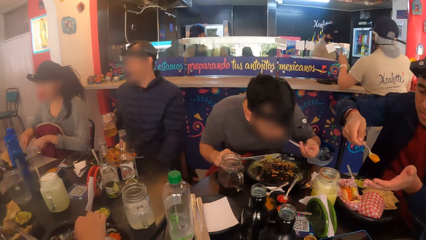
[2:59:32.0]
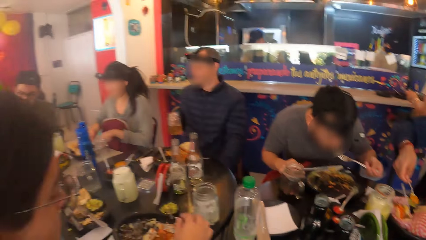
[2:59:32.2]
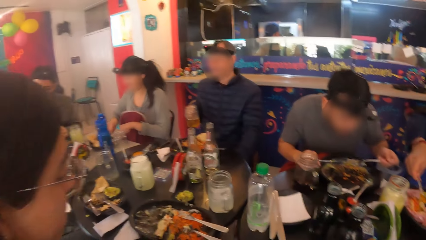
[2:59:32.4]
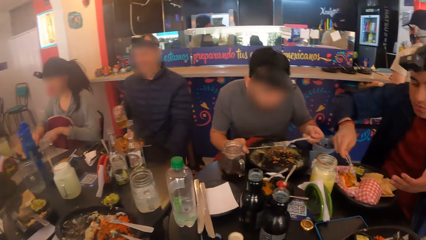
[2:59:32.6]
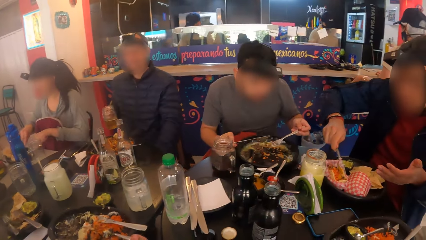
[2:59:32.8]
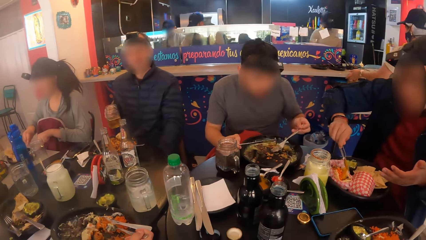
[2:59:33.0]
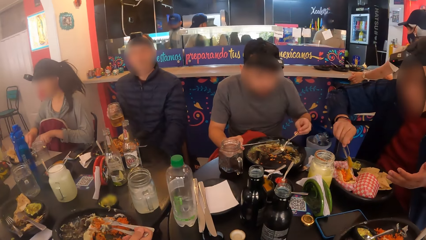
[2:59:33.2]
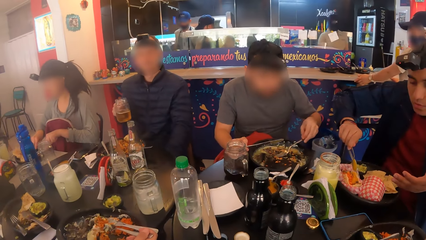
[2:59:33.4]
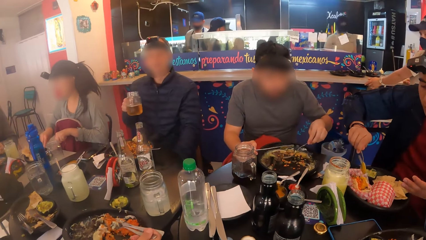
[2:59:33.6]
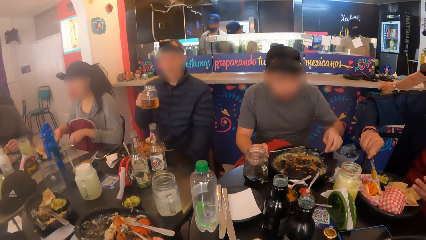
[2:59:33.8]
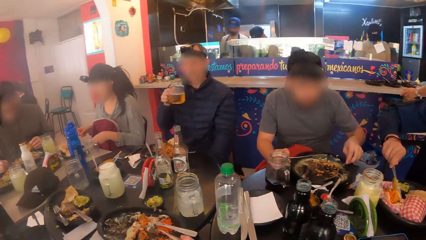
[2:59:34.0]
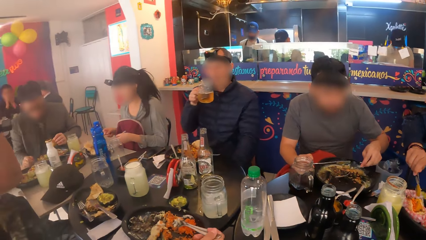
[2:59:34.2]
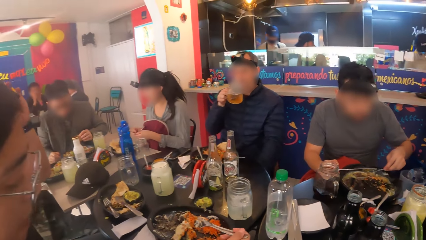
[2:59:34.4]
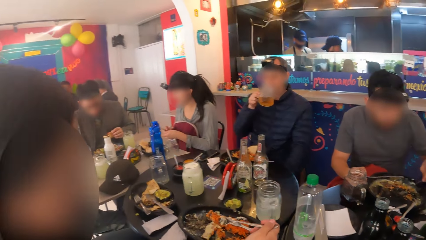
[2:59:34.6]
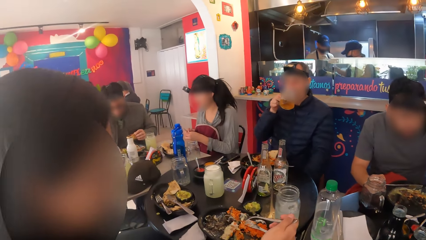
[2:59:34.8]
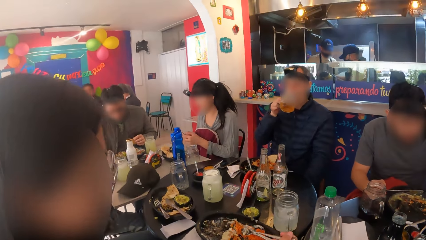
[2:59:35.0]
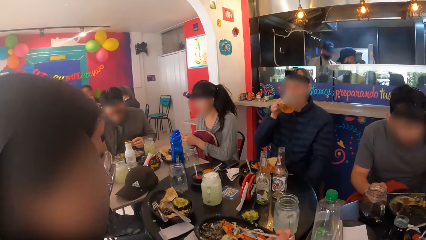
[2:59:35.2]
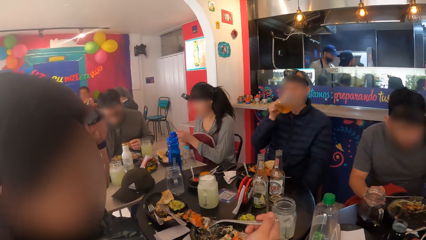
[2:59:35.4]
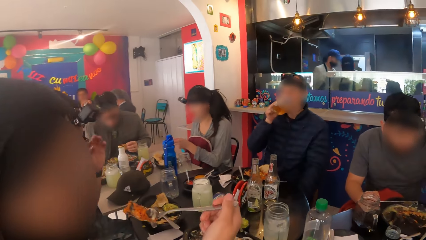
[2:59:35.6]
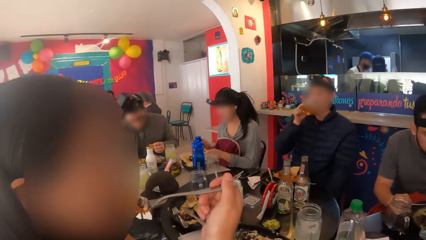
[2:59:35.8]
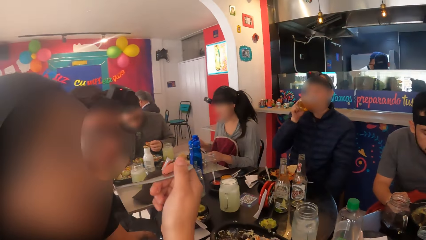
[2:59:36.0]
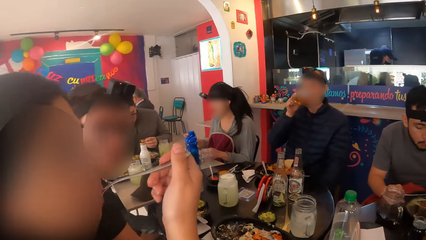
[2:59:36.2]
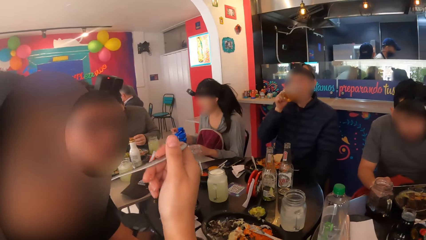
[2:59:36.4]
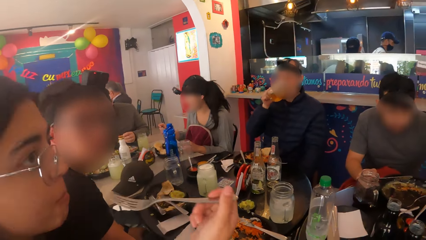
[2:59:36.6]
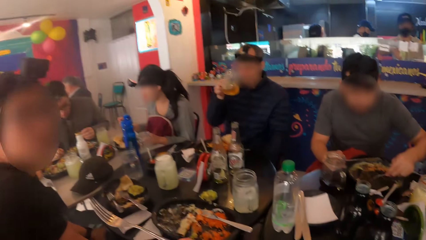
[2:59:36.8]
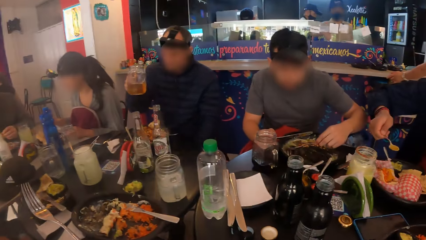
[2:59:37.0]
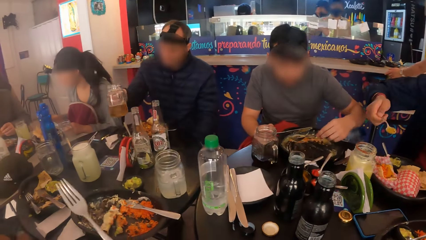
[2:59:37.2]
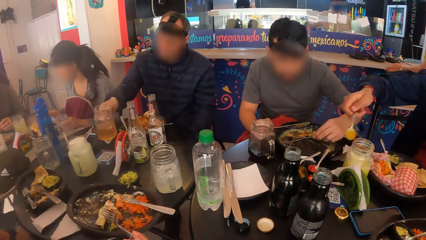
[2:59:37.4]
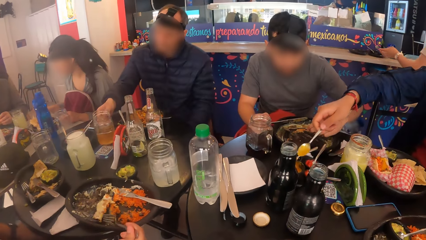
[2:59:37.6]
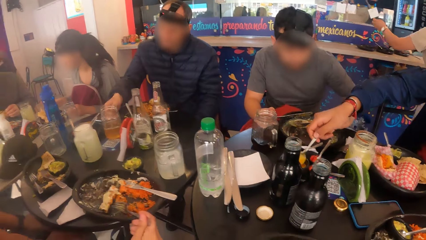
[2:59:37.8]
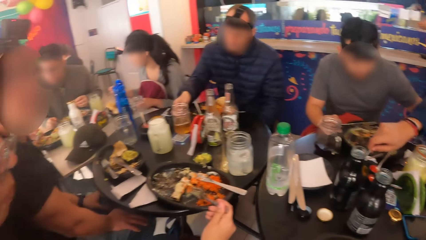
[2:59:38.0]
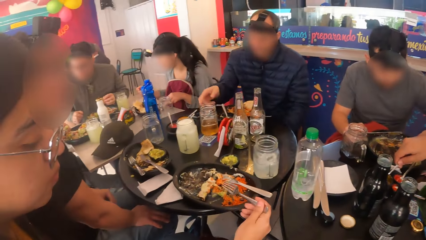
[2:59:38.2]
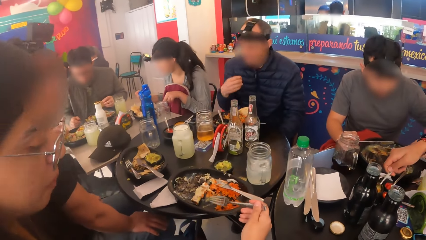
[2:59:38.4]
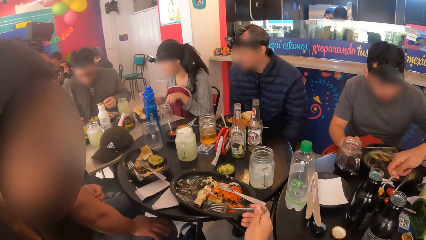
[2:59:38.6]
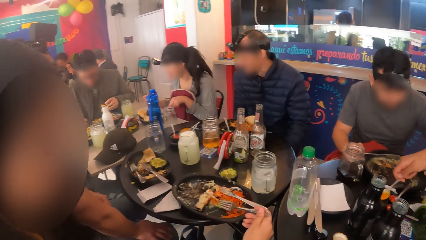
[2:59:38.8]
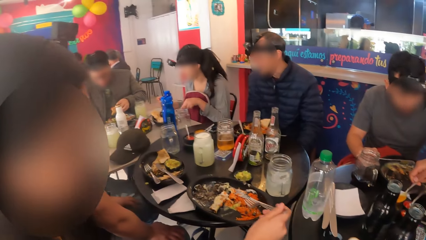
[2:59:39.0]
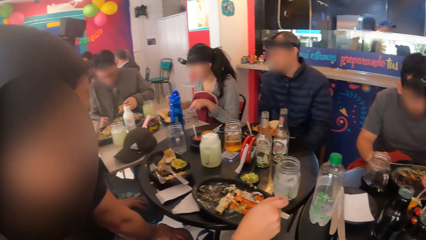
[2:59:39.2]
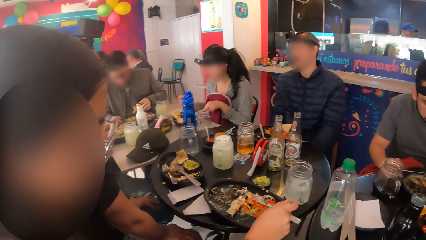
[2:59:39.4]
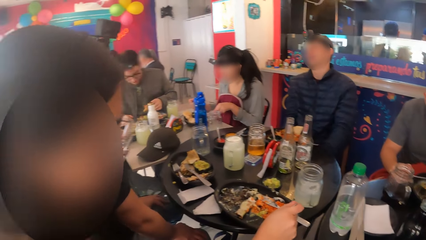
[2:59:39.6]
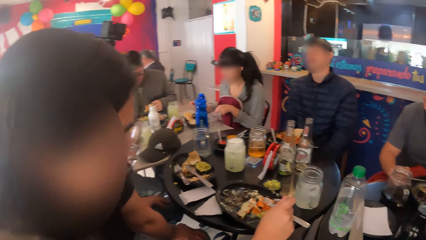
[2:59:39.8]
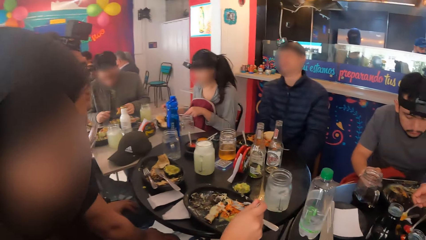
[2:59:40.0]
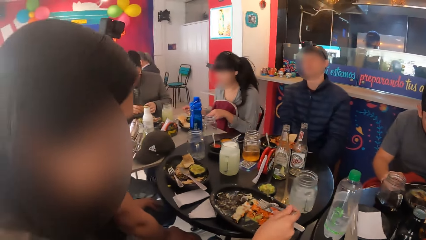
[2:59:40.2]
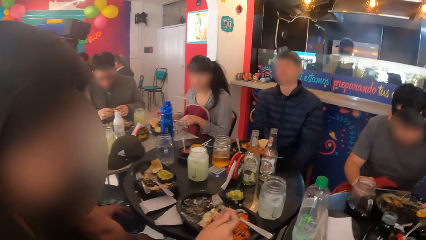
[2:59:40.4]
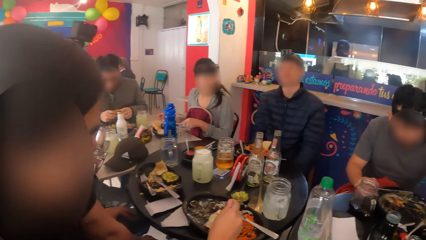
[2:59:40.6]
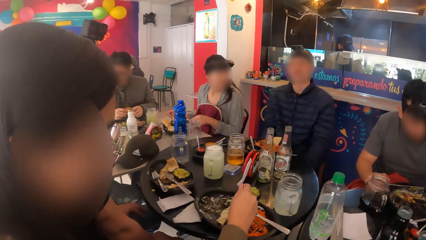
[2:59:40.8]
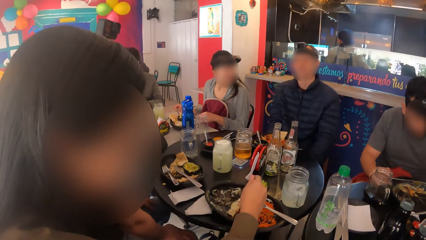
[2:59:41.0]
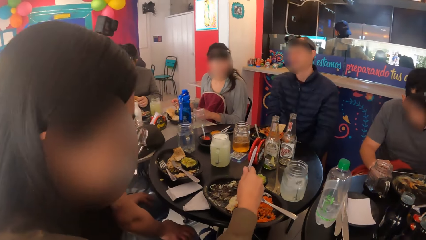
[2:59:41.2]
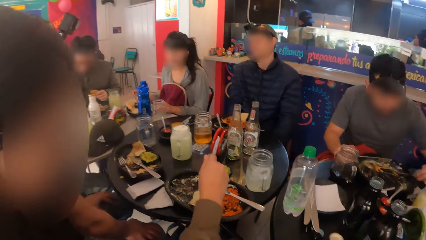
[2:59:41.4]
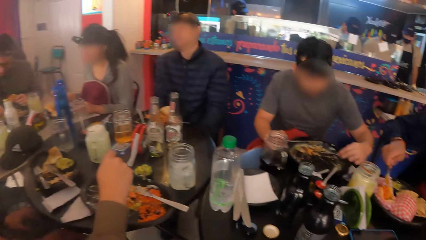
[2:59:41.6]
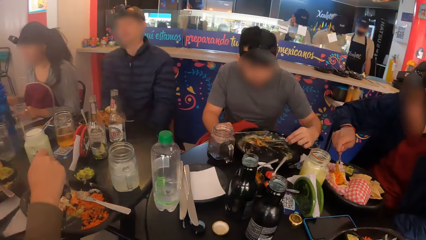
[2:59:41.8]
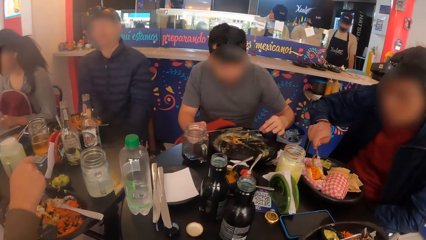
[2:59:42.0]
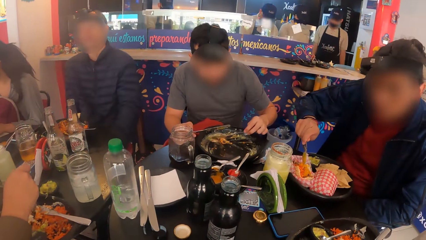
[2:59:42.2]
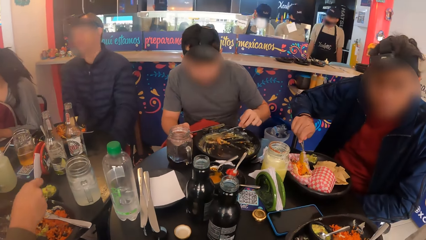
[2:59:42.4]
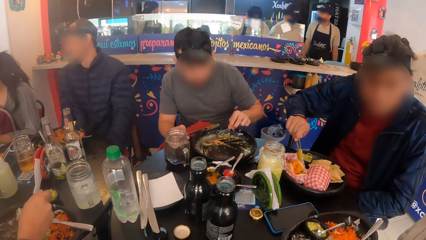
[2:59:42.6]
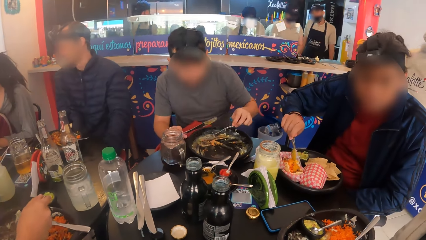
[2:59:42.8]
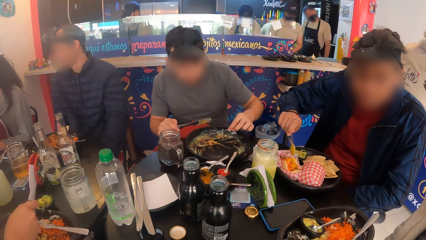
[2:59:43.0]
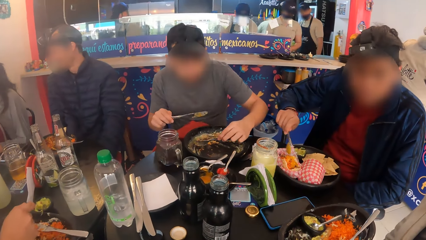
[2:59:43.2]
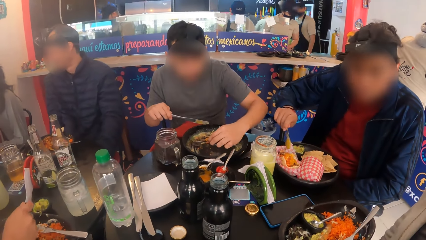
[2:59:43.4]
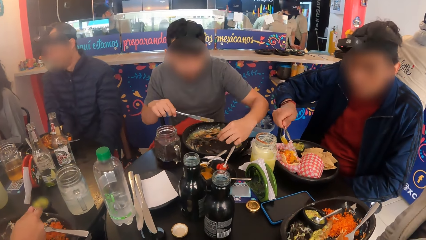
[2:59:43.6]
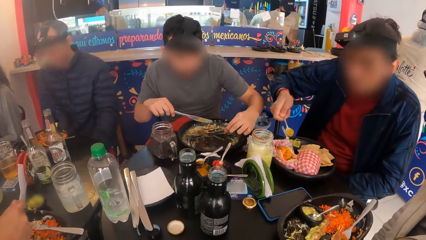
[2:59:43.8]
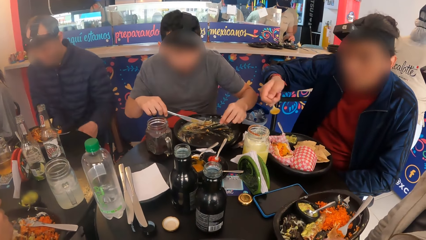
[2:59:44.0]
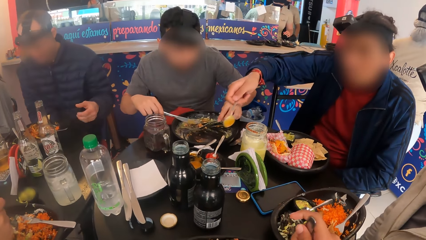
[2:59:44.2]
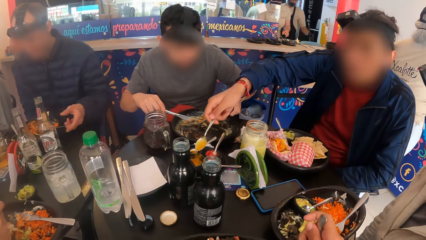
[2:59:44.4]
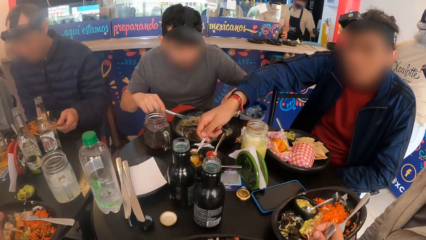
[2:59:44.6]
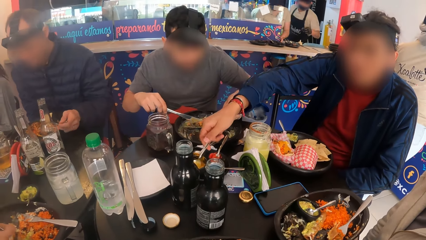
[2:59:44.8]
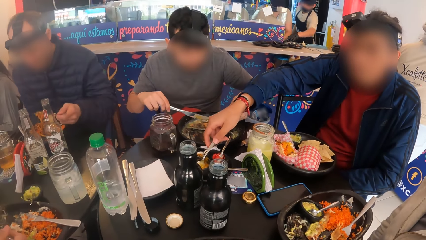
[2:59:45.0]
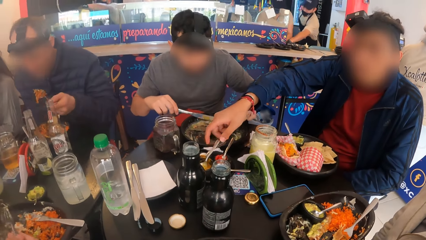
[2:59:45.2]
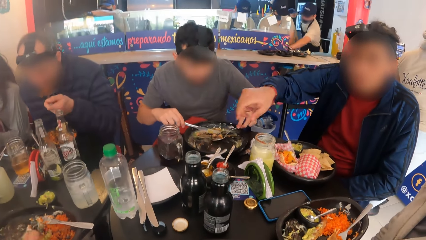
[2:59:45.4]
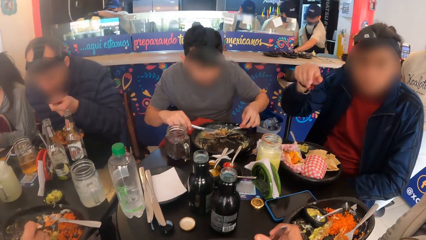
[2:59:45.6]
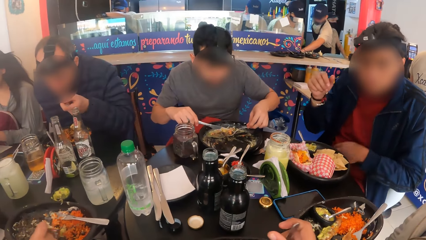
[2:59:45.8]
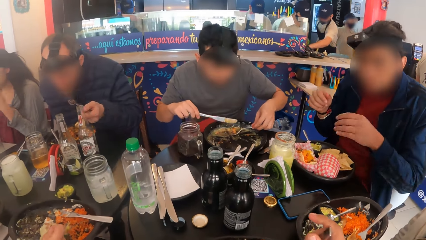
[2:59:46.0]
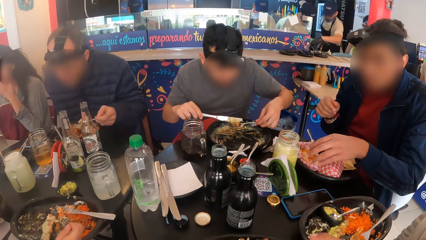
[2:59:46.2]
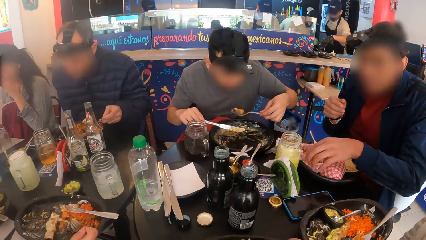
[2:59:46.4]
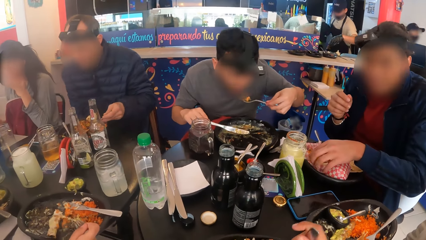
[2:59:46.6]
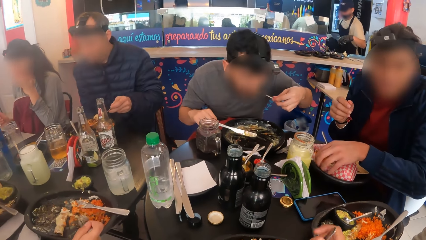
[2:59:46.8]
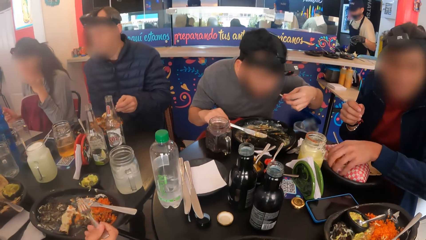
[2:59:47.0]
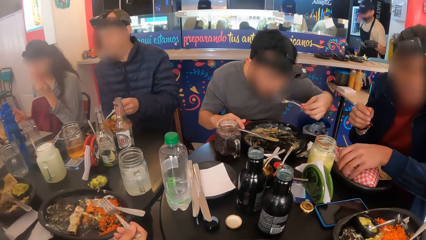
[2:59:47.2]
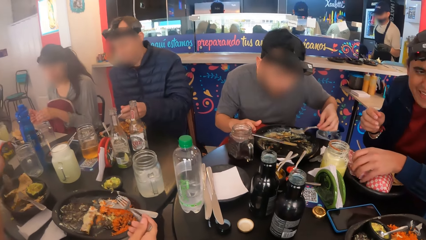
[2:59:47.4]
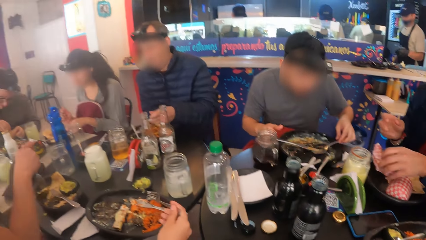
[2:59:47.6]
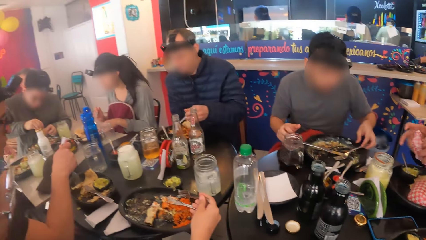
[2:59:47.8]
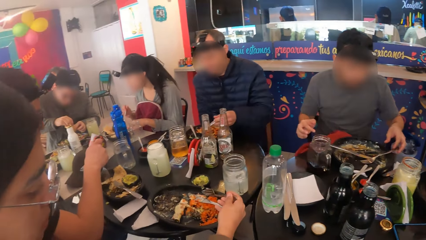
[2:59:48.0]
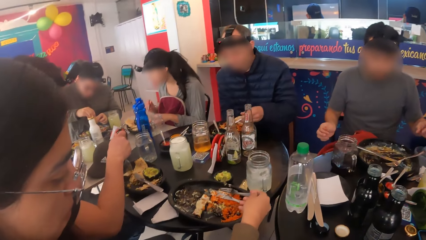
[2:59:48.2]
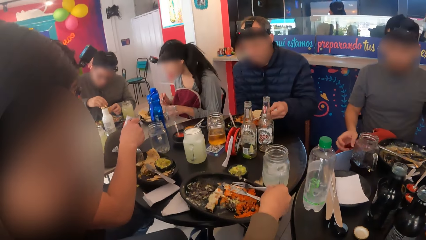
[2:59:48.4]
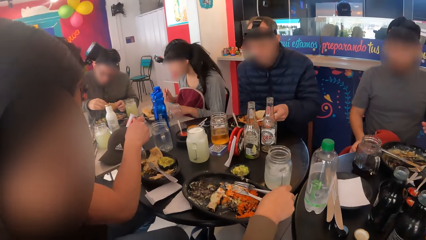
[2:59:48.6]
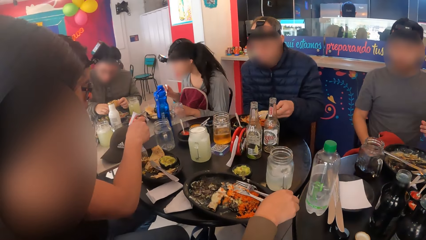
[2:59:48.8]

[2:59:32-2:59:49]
The man pours the sauce on the taco with the spoon. Another man drinks from the cup in his right hand. The first man scoops some sauce from the dish with the spoon. The first man pours the sauce on the taco with the spoon in his right hand. The first man drops the spoon into the dish with his right hand. The other man eats vegetables with the fork in his left hand.
